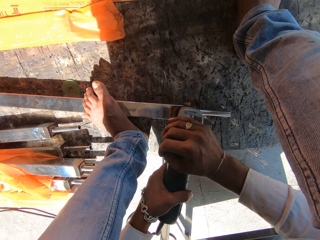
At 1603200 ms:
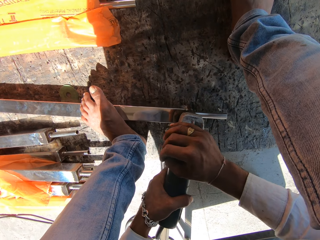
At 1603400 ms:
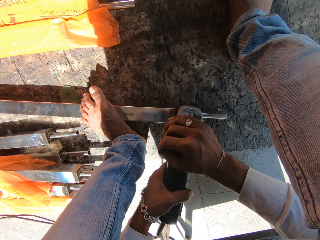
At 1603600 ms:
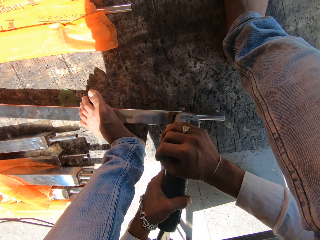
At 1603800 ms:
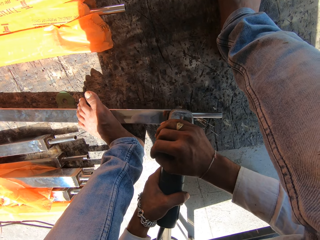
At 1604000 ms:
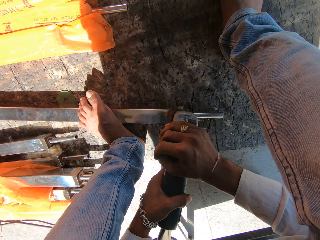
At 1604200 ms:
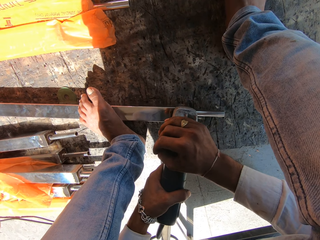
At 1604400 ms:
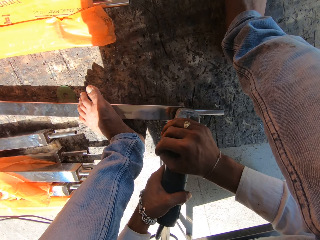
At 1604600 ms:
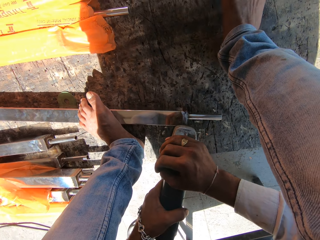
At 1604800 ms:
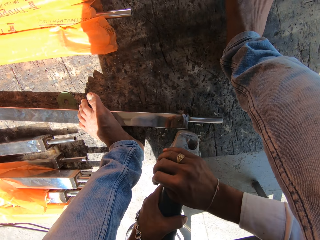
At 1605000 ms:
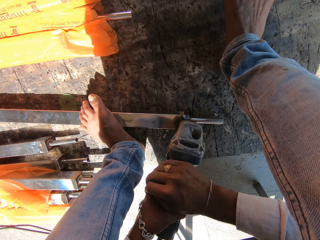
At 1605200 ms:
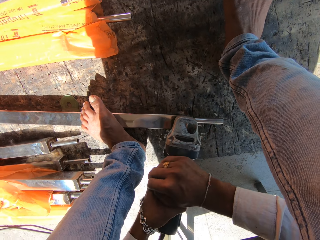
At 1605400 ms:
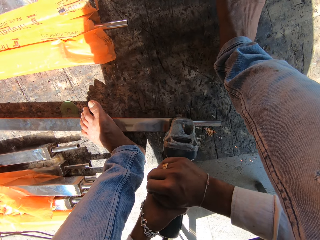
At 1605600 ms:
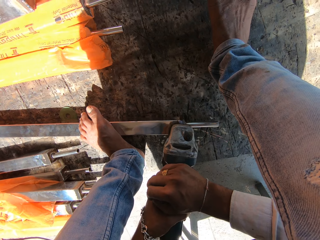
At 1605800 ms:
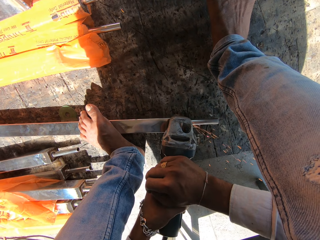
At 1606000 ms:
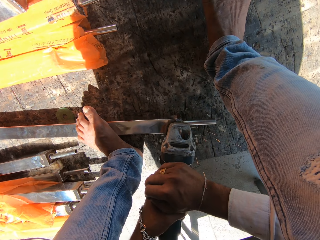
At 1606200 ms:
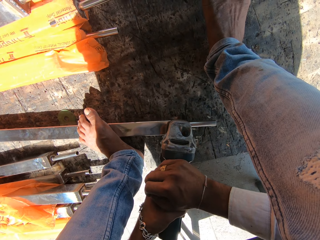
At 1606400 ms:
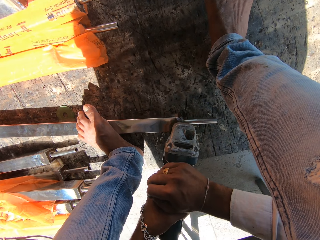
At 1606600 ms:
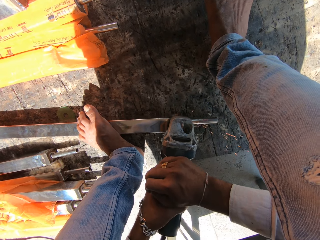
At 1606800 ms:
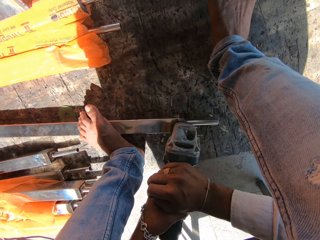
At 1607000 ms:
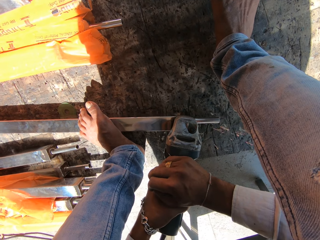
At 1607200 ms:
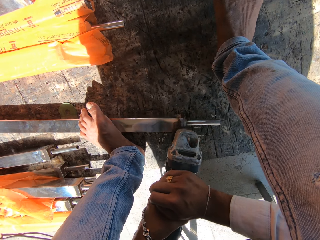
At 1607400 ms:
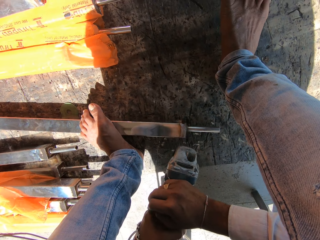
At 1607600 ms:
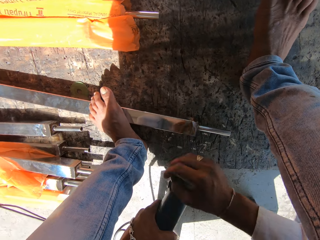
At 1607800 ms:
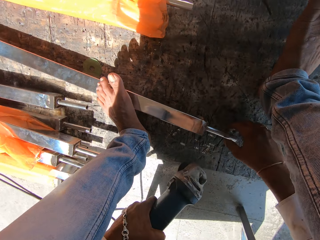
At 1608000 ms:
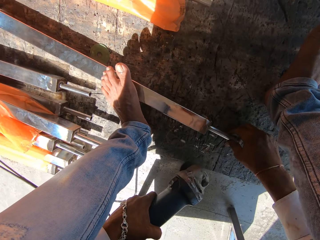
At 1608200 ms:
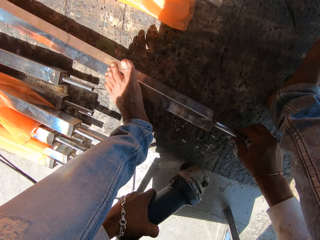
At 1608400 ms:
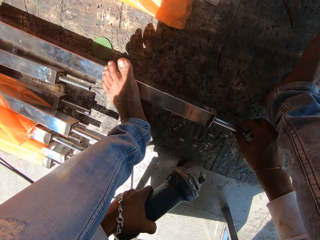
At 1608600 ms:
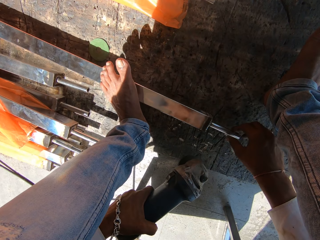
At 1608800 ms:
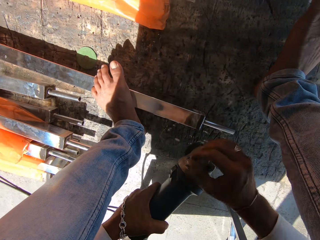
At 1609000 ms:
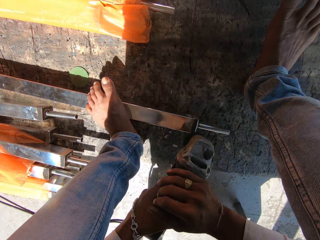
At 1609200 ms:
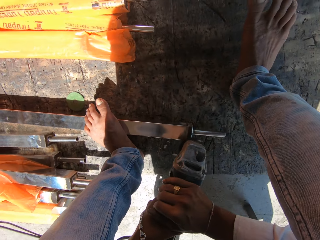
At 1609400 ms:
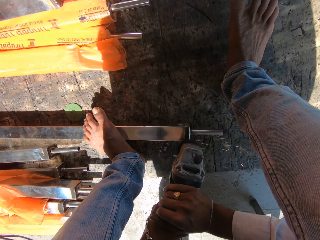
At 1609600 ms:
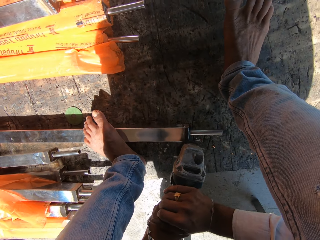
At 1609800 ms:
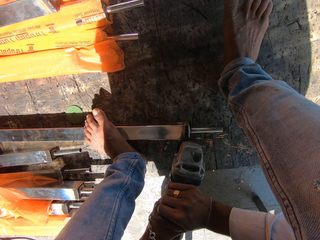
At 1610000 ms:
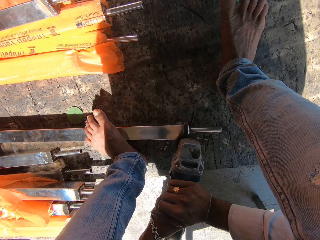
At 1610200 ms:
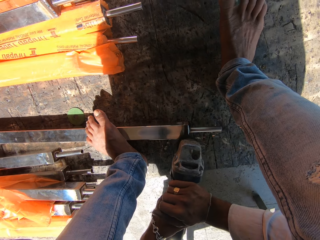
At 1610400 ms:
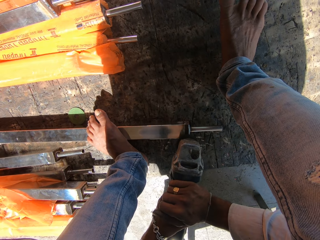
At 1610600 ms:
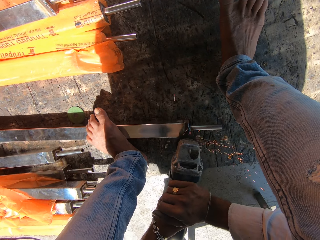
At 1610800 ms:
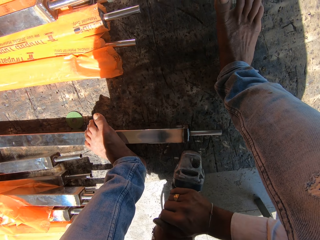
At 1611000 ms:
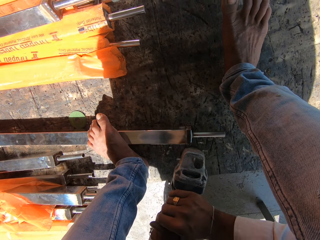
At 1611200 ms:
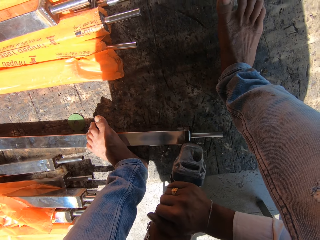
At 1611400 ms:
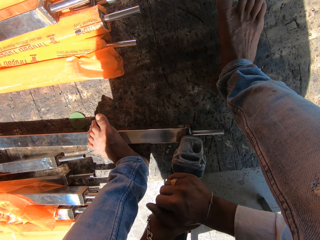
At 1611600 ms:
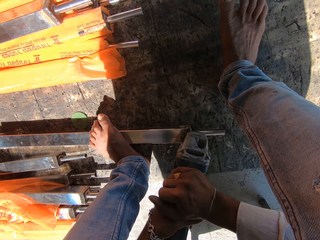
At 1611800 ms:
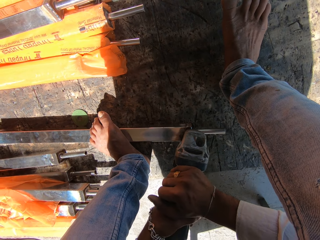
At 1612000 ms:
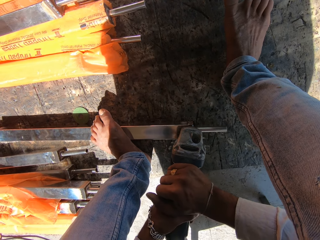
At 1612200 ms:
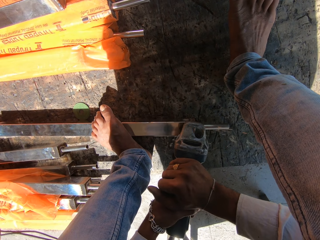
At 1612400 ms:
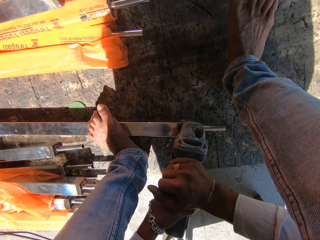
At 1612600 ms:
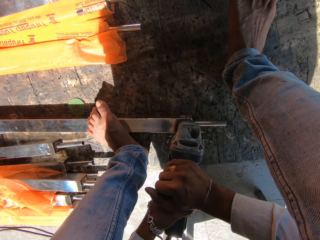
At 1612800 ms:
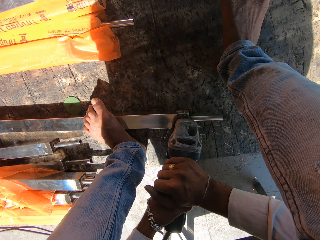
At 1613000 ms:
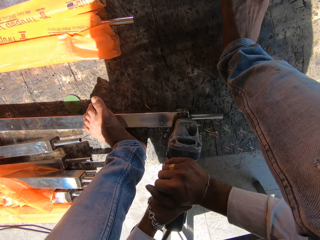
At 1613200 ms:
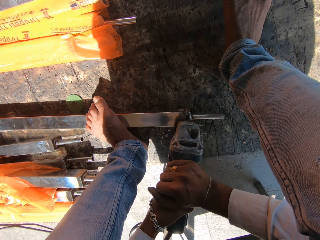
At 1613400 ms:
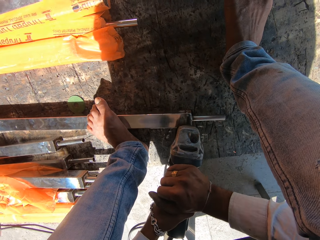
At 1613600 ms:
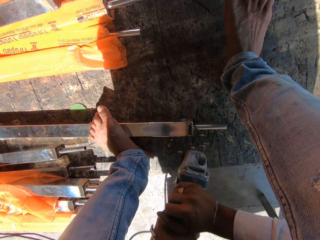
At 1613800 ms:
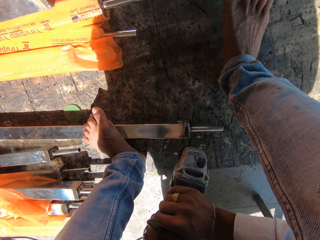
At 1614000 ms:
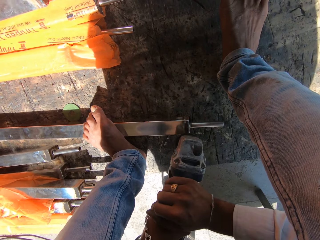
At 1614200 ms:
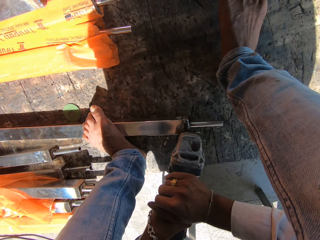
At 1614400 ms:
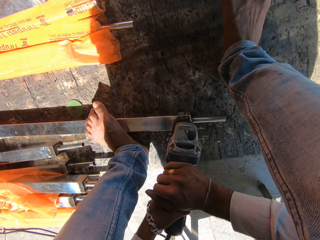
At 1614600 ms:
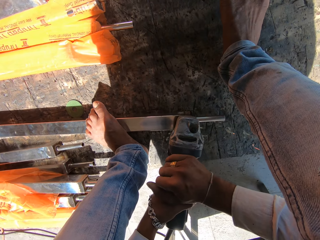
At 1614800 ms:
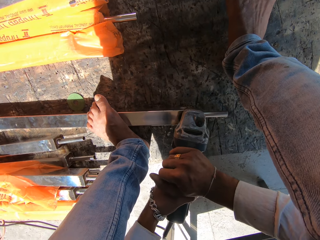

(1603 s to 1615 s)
The camera wearer turns the aluminum rail on the ground with his right hand. He adjusts the aluminum rail. He polishes the aluminum rail with the angle grinder in both hands.

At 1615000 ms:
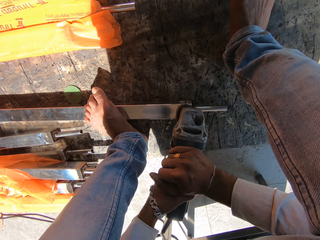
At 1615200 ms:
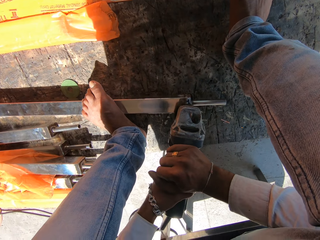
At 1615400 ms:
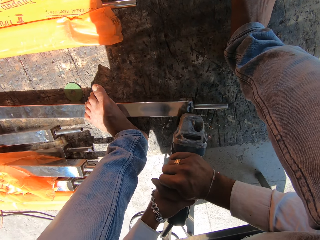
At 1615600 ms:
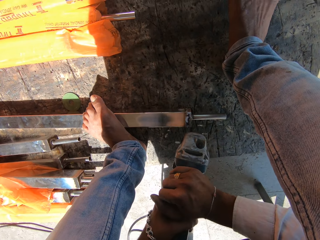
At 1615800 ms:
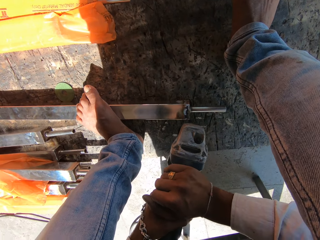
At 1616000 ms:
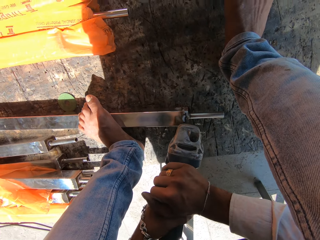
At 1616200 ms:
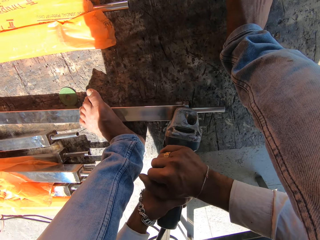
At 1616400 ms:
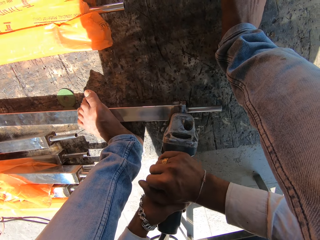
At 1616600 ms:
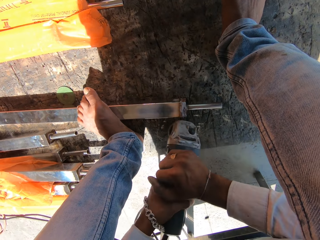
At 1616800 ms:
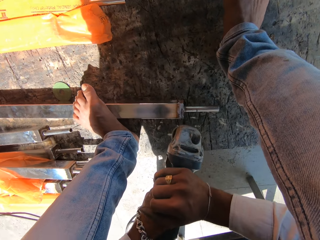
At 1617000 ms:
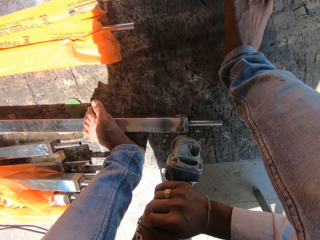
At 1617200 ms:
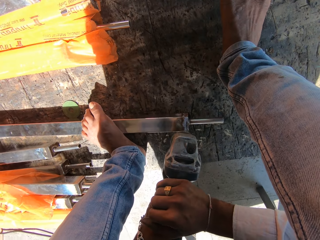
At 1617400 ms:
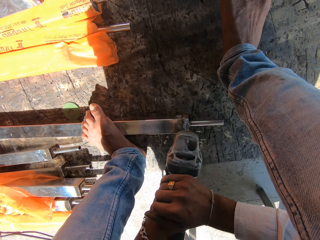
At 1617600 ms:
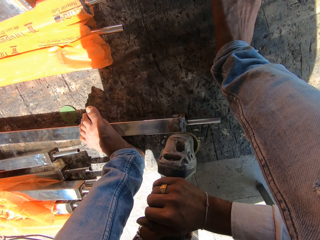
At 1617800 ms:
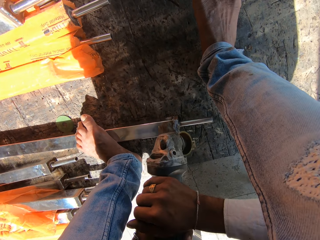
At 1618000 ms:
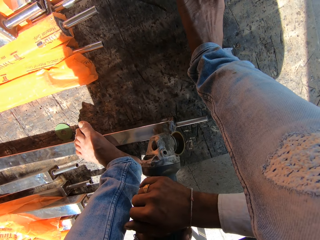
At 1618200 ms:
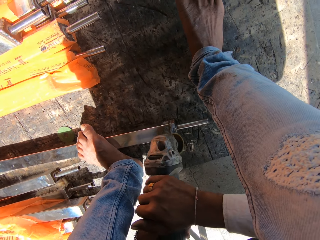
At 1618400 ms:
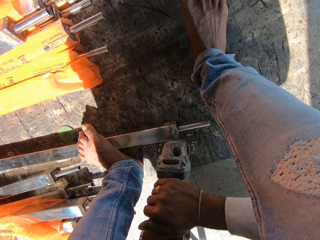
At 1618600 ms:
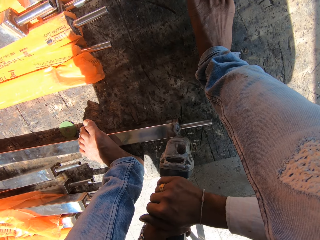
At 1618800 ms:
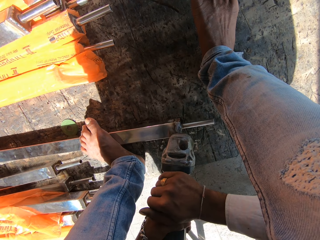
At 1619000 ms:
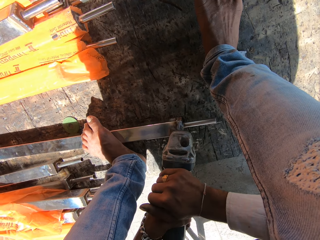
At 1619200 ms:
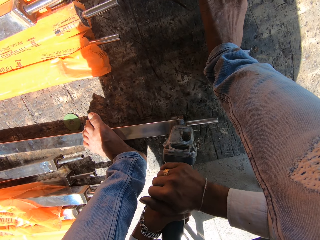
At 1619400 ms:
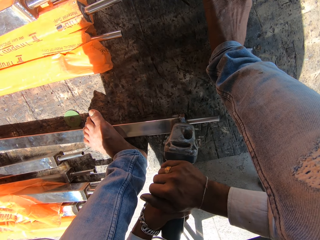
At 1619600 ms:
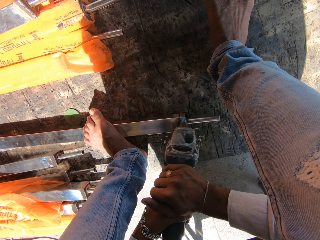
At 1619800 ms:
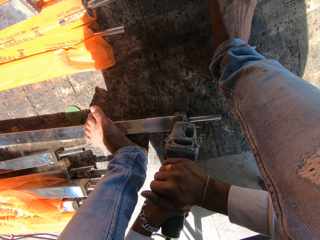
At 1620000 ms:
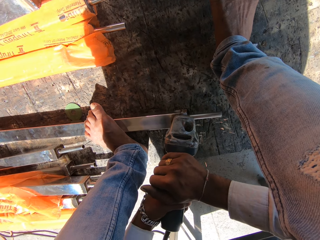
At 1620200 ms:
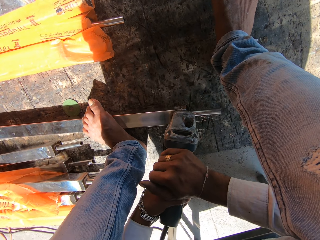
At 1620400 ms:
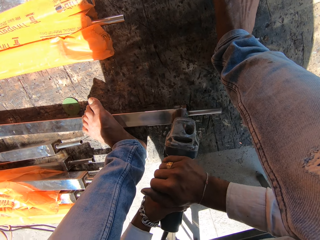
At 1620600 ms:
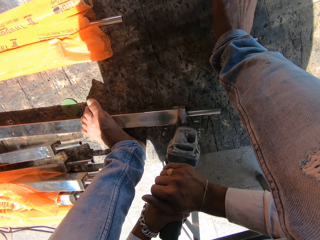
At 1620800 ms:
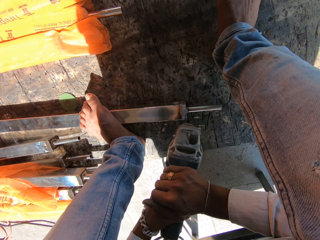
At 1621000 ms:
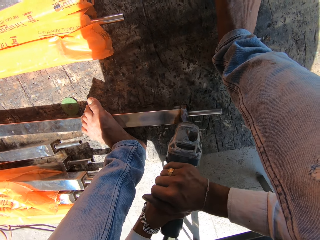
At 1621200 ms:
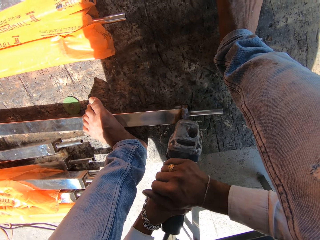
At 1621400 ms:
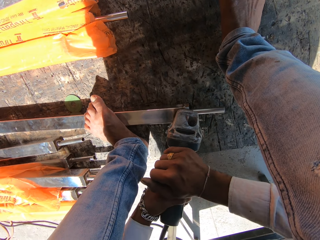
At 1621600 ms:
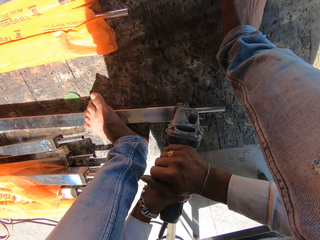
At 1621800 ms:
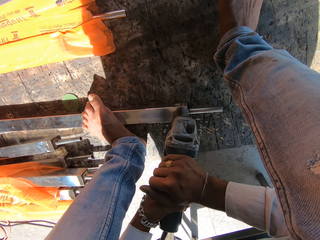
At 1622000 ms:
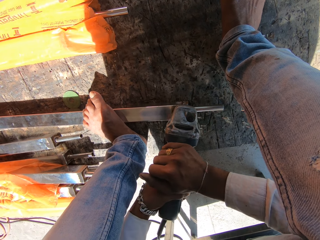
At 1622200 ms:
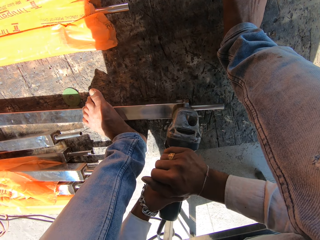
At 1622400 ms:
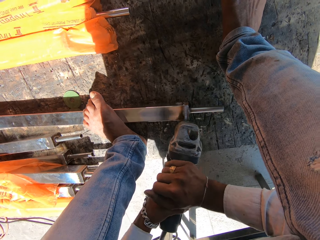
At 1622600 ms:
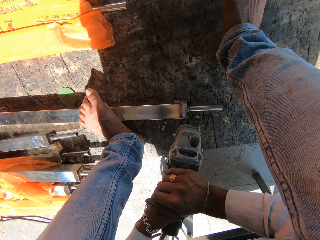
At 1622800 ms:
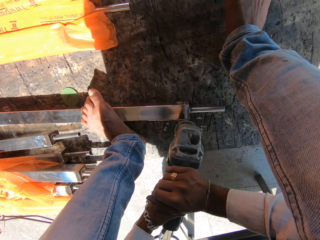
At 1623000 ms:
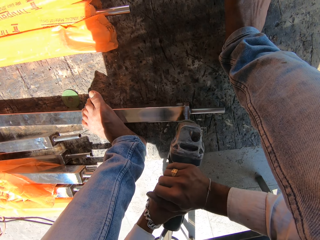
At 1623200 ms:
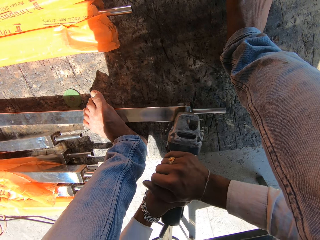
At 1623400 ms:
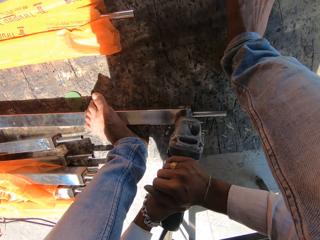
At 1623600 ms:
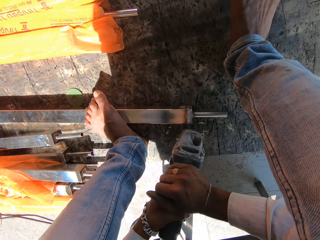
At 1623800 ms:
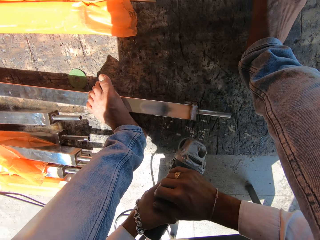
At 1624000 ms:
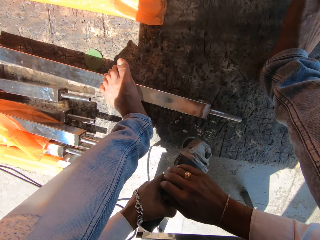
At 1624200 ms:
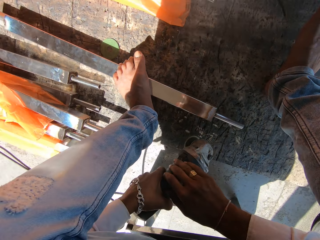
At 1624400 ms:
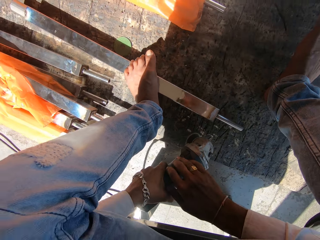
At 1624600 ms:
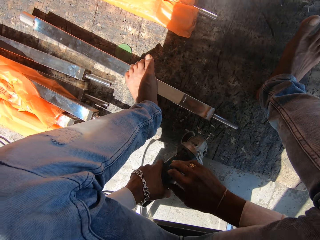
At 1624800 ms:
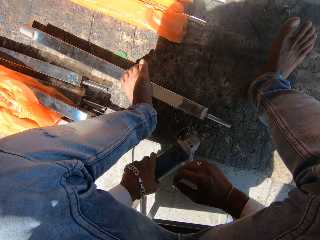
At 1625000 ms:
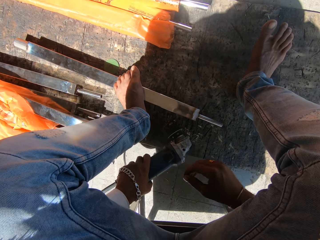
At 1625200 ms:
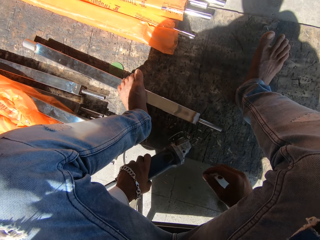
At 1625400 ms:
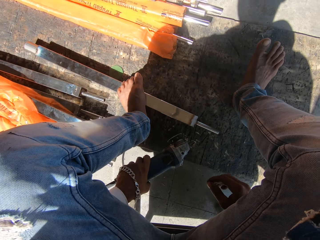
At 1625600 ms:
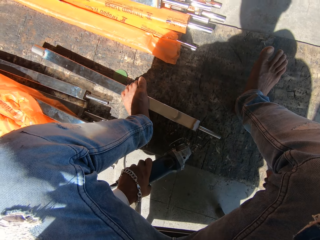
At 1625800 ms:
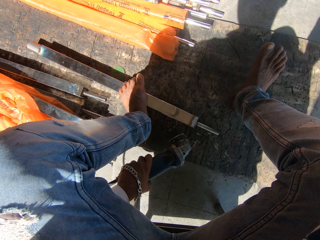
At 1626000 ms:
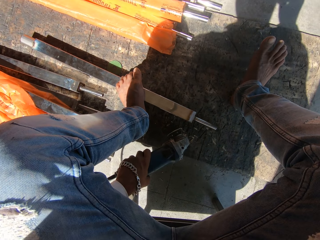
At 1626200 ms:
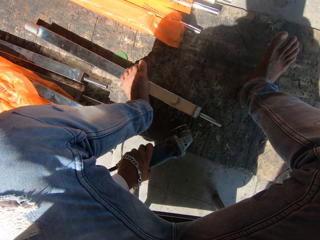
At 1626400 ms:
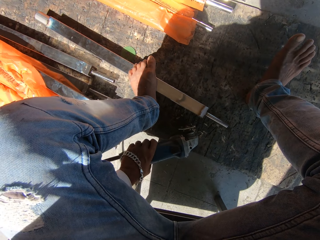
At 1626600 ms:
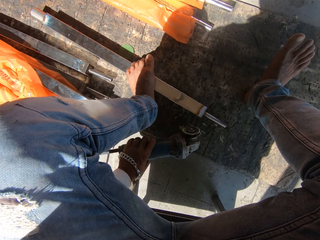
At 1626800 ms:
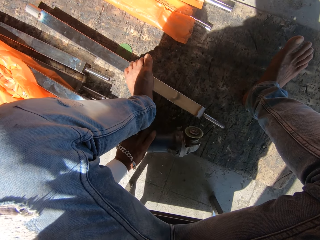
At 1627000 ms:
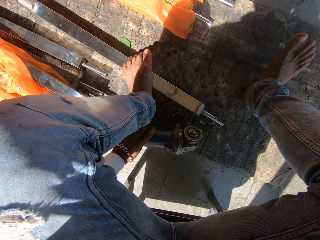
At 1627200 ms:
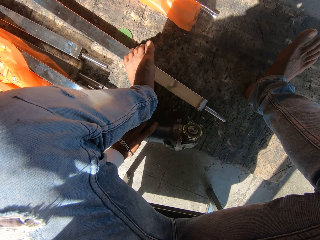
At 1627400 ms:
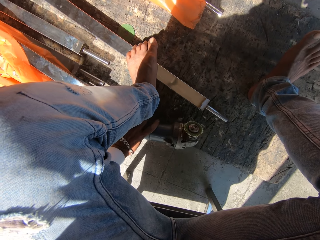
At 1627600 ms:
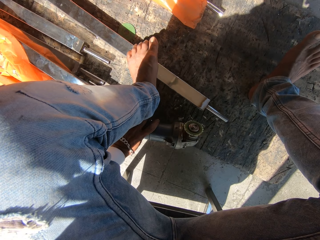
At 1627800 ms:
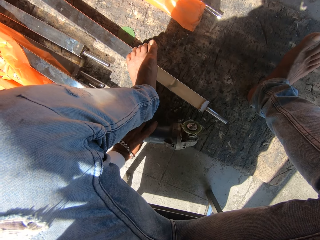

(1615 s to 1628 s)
The camera wearer drops the angle grinder on the ground with his left hand. He stops smoothening the metal rod.
